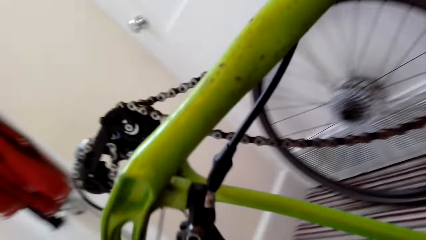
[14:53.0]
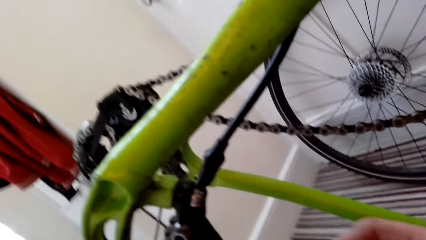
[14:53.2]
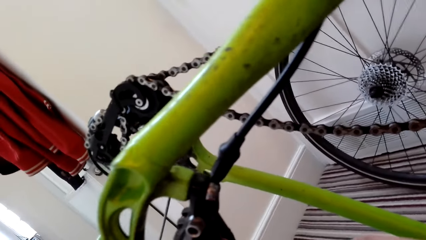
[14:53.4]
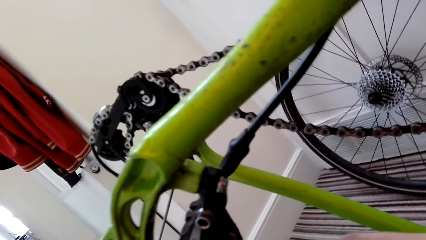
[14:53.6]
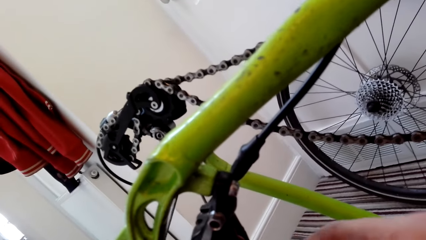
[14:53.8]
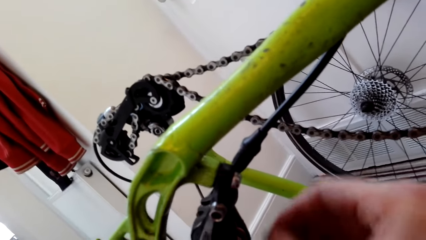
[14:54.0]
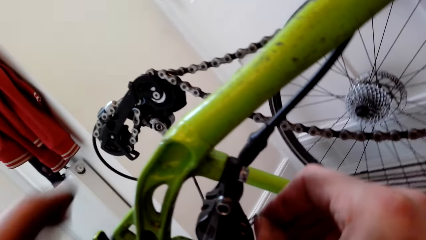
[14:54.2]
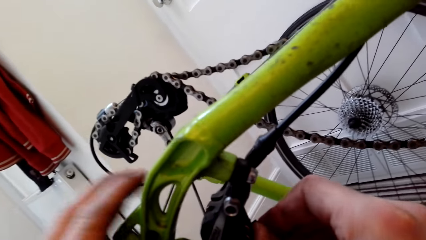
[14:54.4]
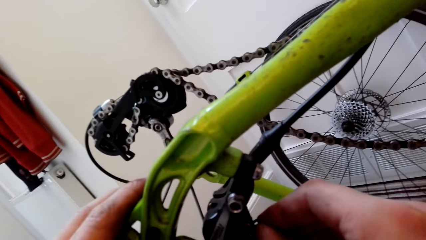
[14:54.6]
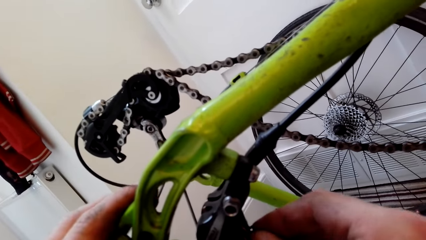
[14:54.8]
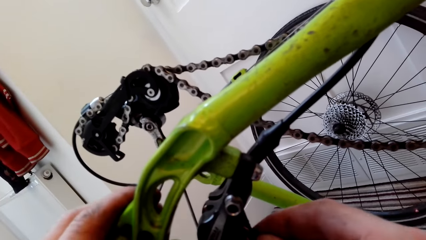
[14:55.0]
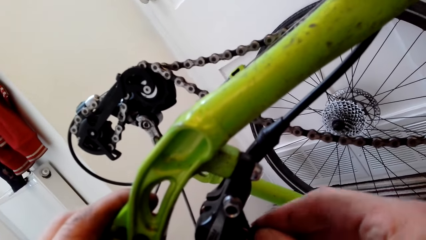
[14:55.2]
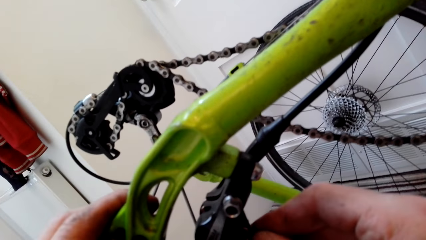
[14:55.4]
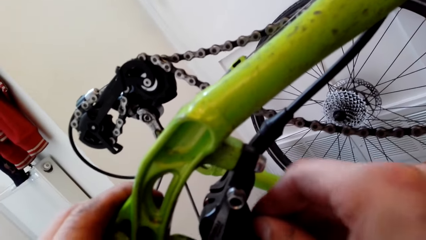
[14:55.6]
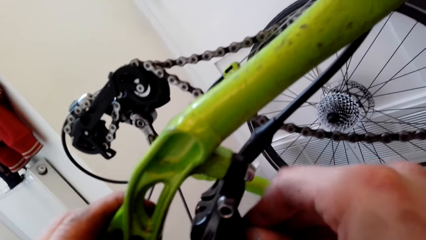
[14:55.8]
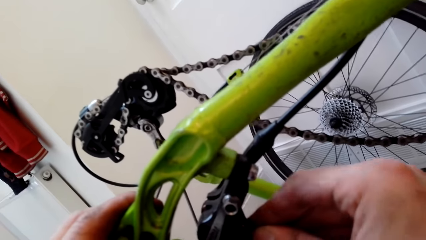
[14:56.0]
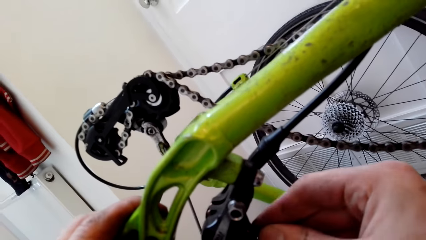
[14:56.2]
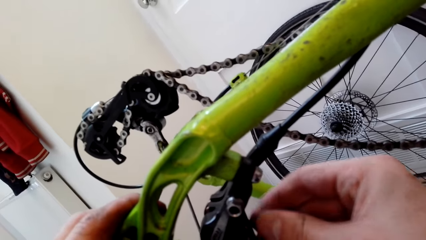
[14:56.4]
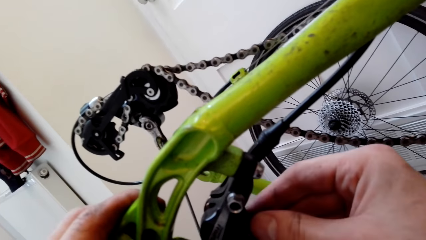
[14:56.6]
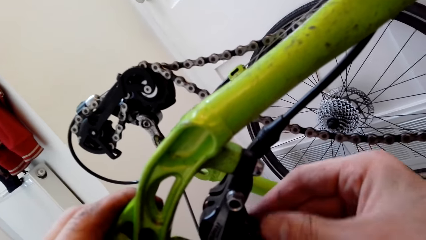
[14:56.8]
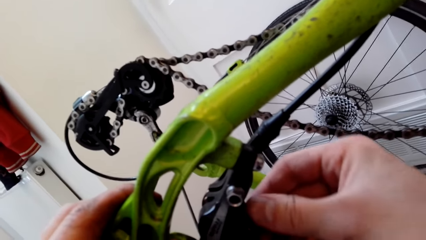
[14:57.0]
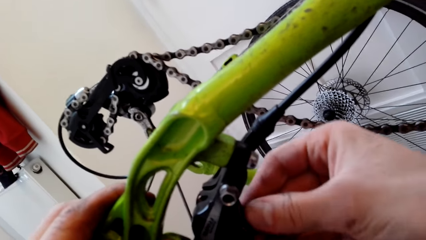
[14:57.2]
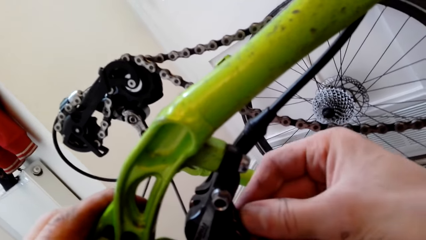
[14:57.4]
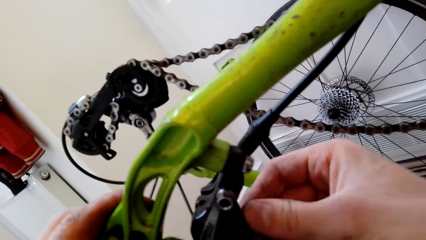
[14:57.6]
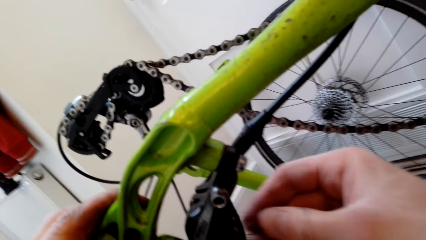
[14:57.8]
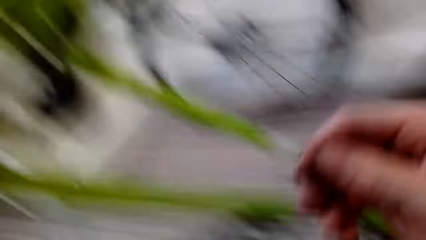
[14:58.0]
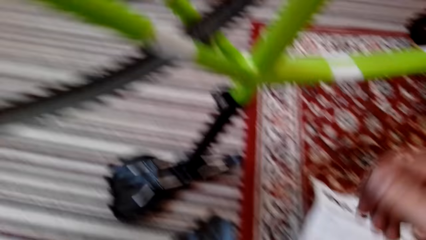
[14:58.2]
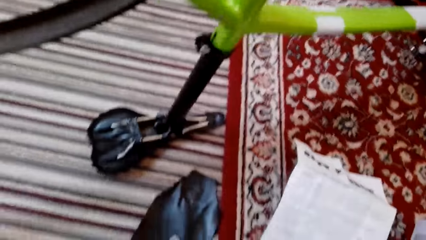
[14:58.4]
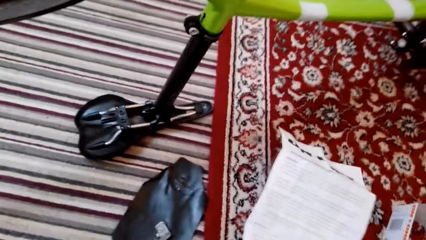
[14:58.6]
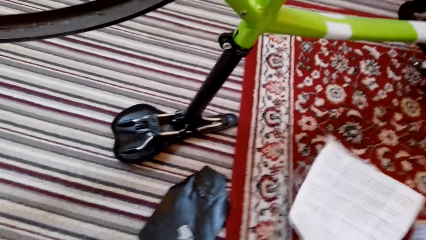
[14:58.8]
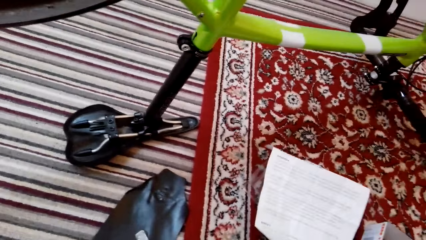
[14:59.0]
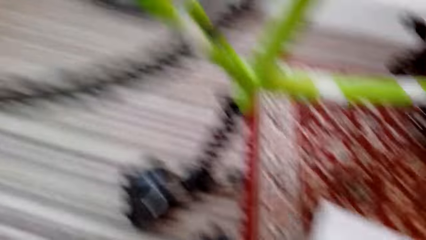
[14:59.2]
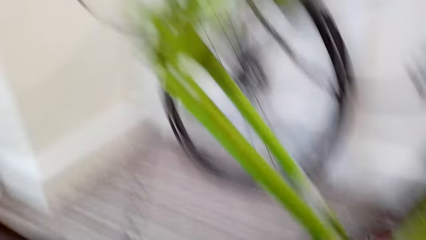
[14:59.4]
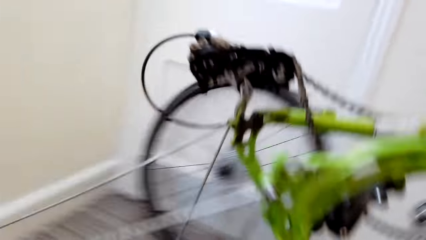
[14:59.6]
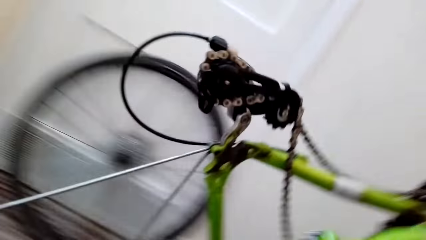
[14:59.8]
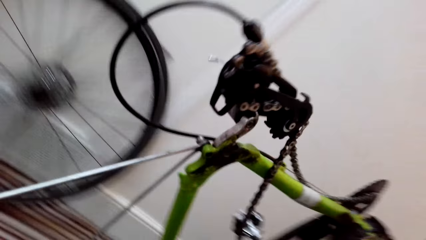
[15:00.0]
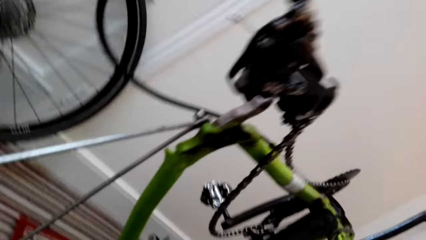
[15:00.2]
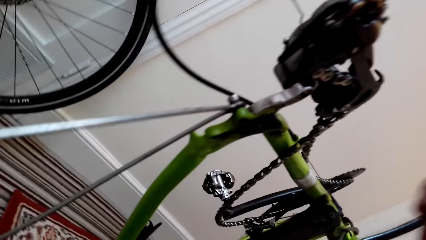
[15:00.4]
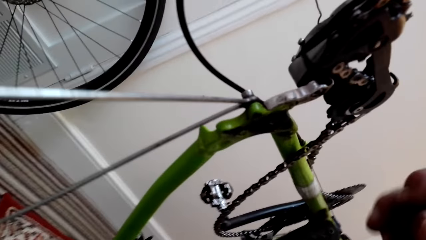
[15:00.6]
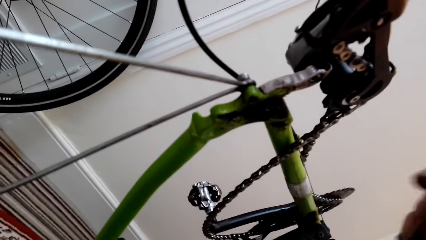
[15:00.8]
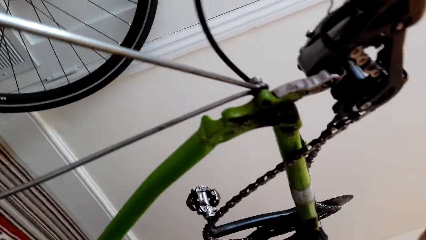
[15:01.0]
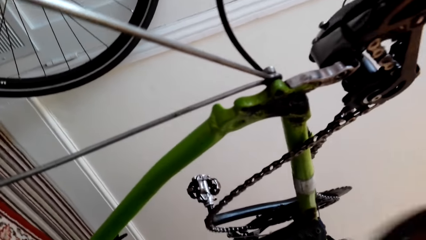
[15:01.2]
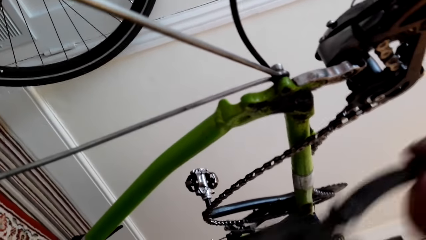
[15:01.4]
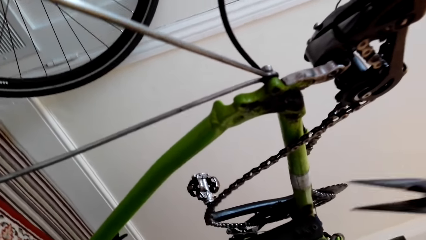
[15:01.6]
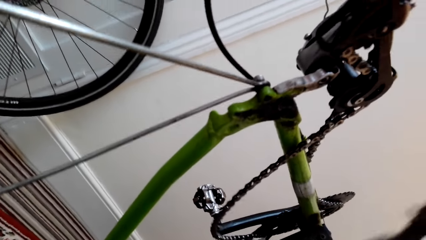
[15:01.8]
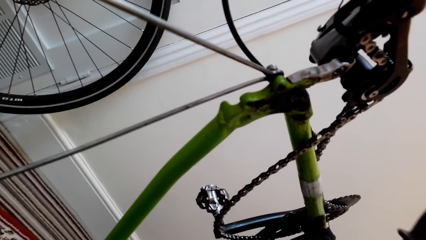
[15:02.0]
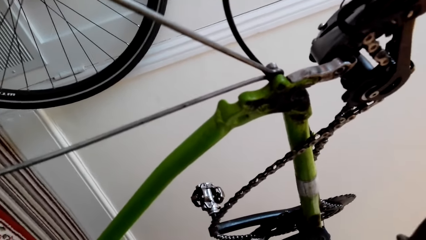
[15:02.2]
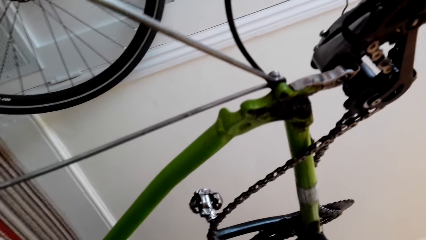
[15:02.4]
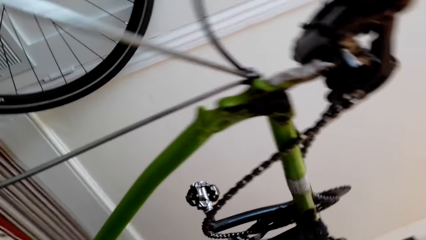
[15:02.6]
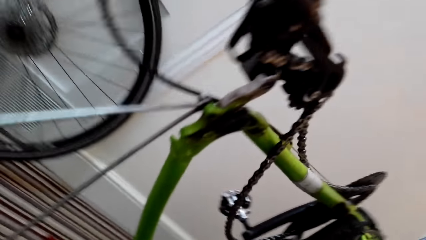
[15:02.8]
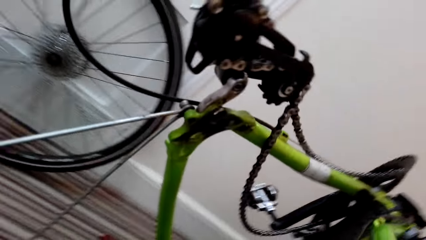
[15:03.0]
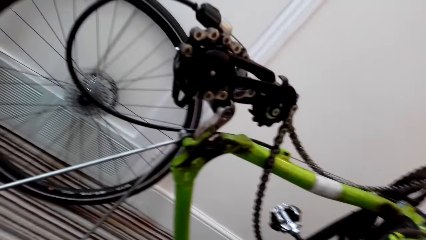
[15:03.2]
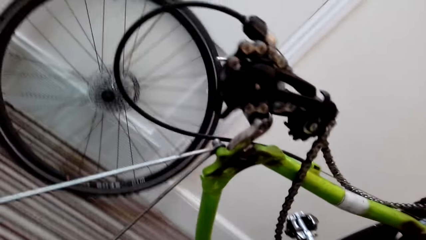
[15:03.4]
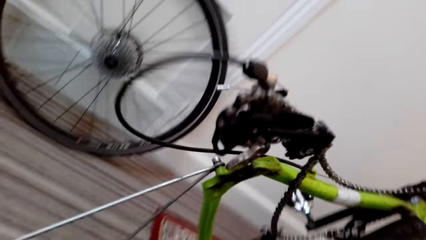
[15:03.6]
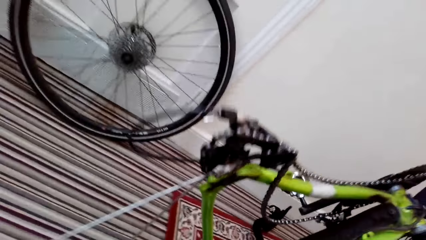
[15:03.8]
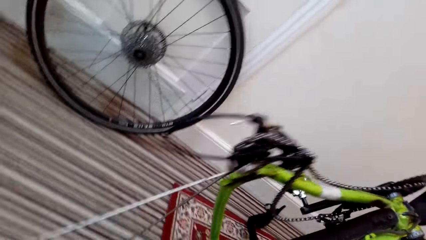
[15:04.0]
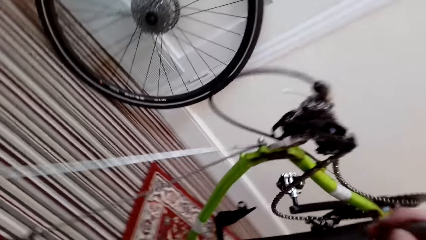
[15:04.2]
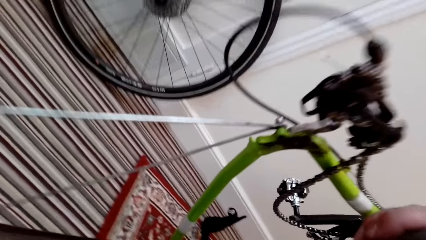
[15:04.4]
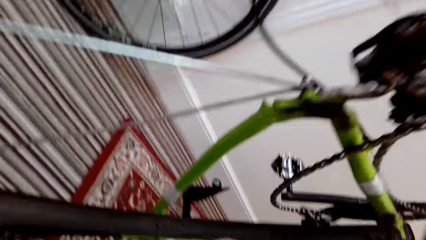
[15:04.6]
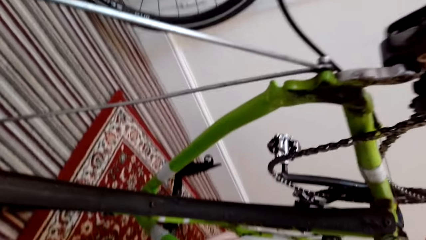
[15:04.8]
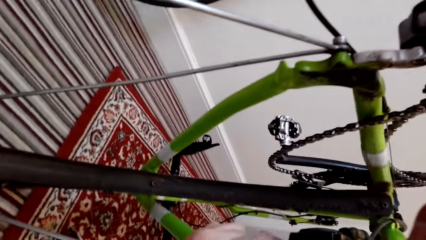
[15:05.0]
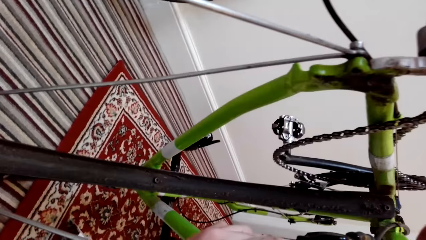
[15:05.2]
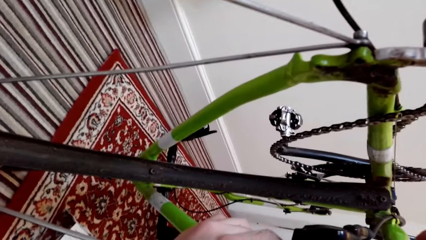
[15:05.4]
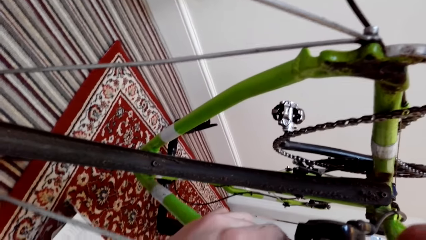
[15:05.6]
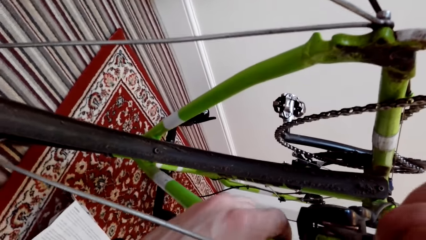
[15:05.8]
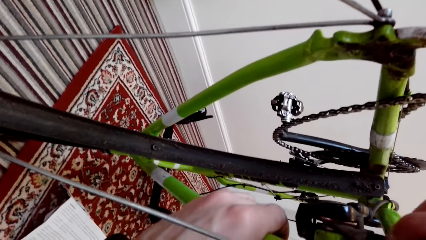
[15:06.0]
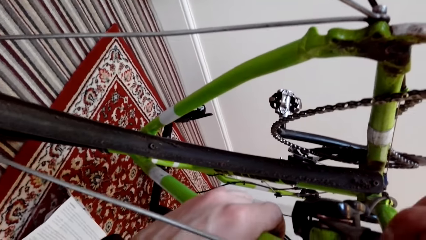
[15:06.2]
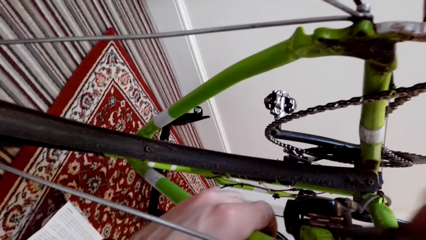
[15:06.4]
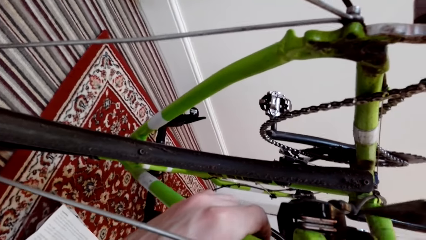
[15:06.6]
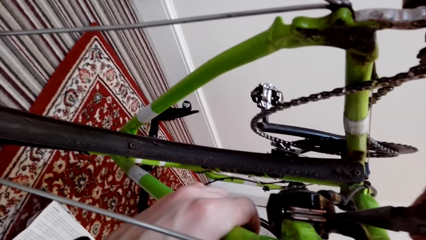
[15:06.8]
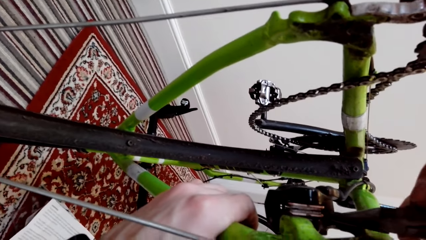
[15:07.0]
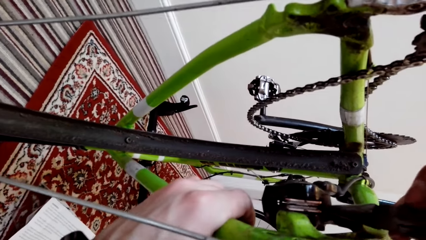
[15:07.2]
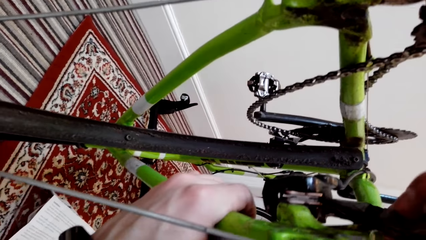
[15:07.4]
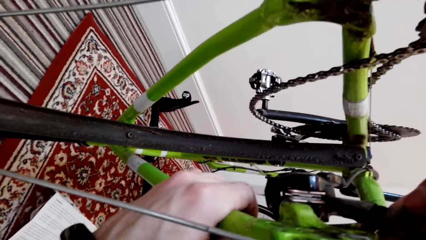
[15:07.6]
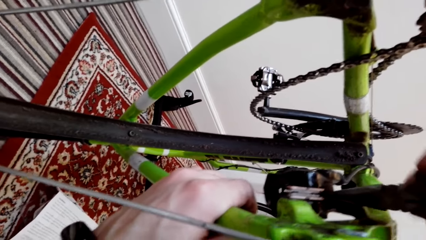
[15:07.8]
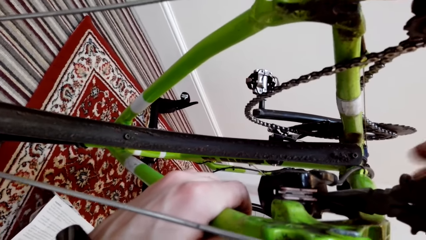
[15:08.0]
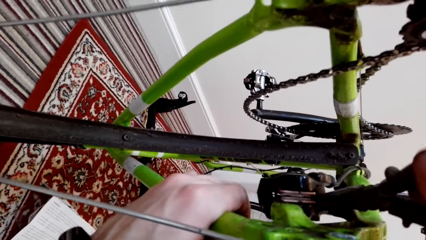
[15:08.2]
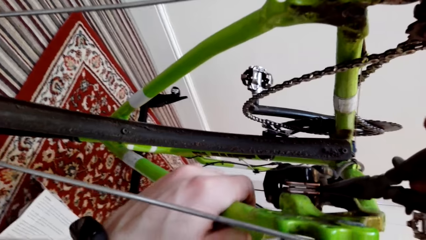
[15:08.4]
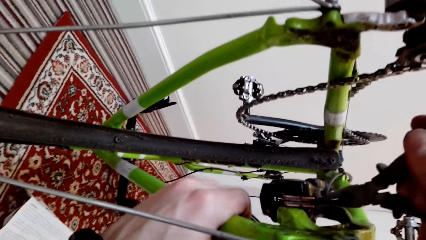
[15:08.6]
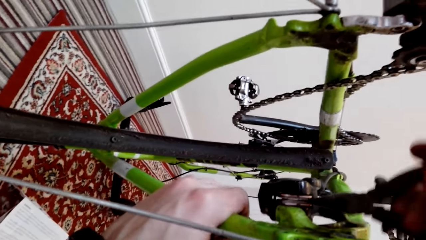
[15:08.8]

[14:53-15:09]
The camera wearer fixes something on the bicycle with something. They pick up pliers. They fix something on the bicycle with the pliers.
